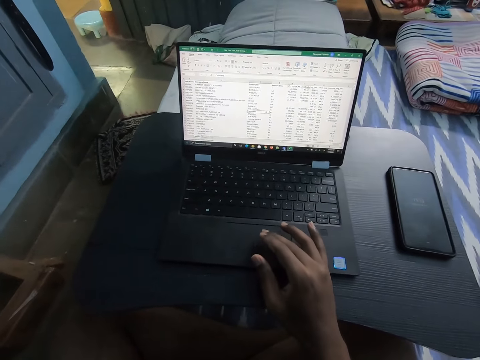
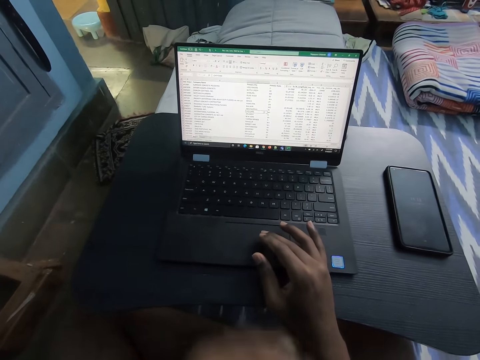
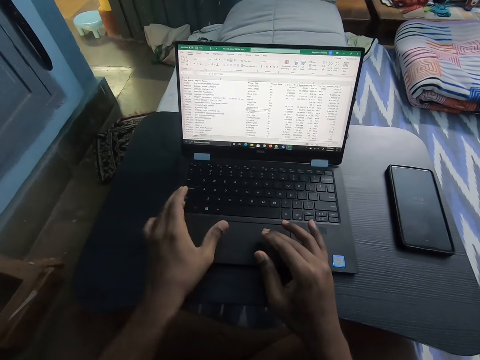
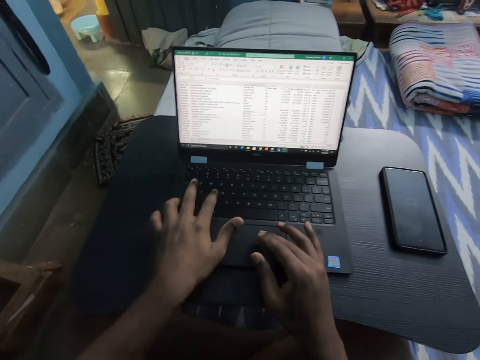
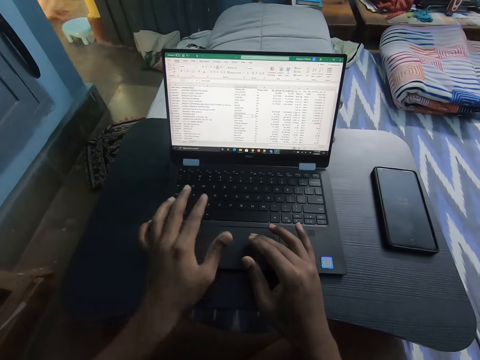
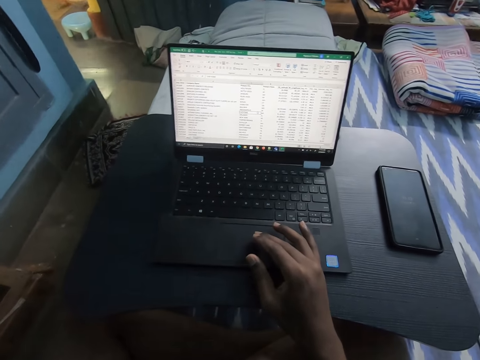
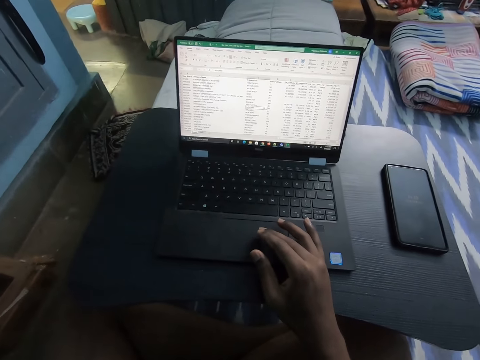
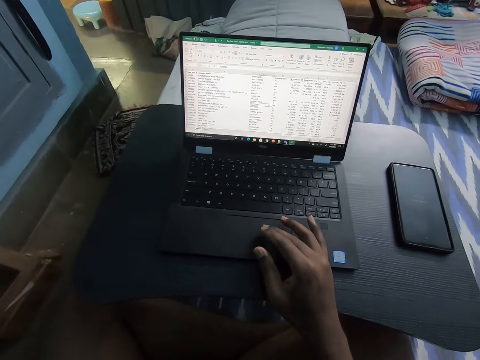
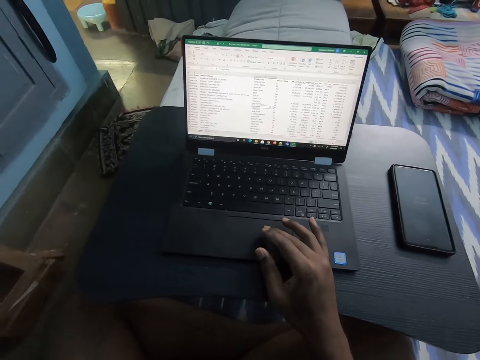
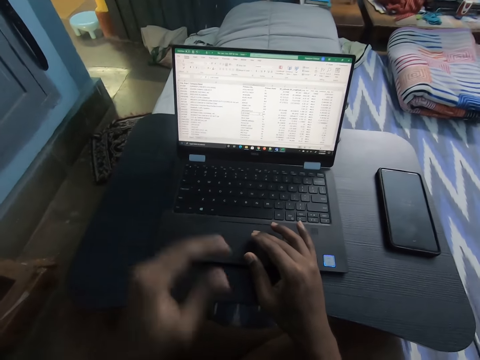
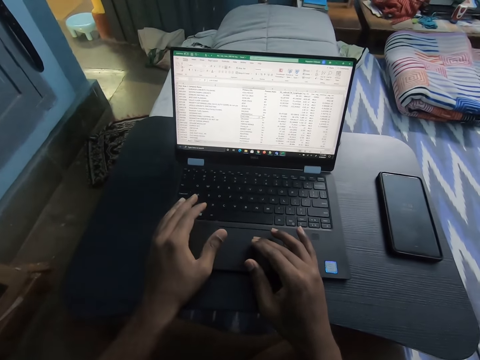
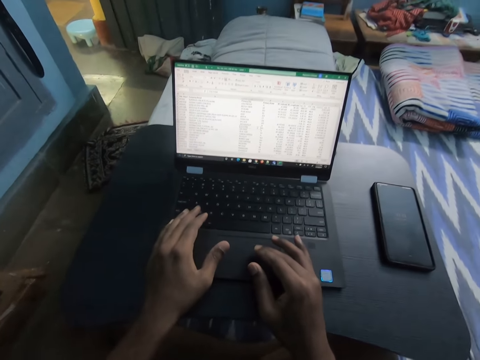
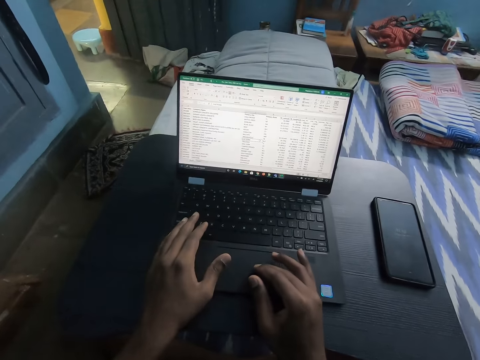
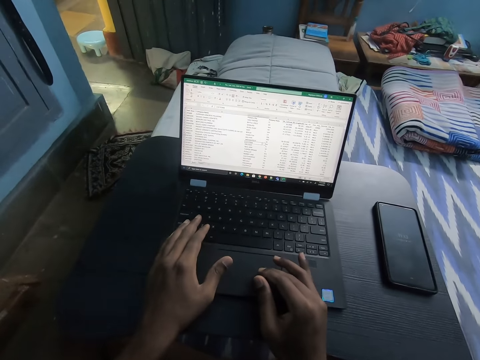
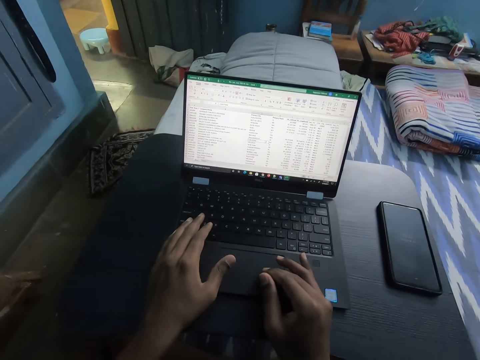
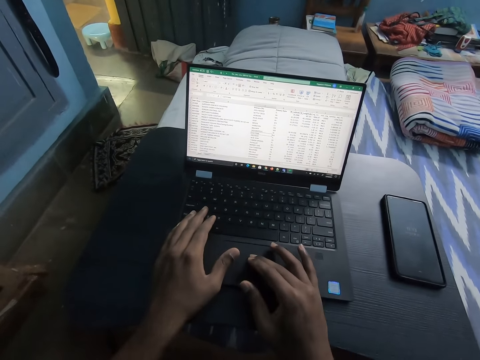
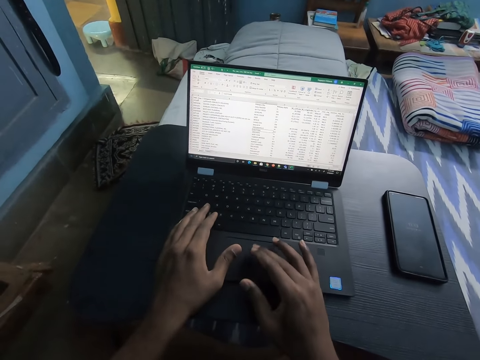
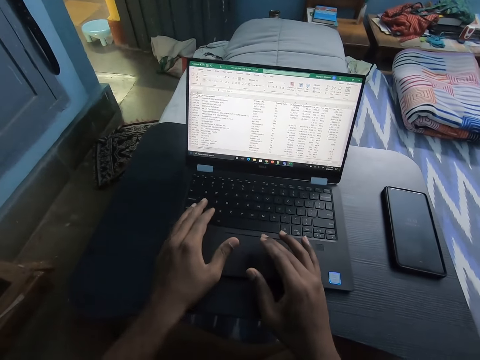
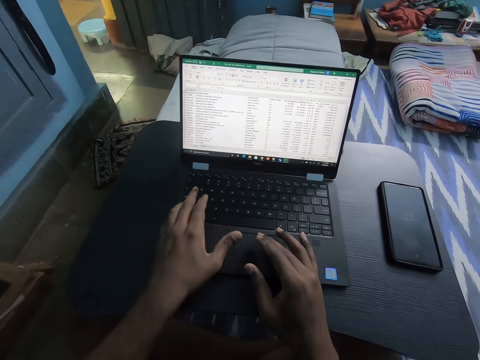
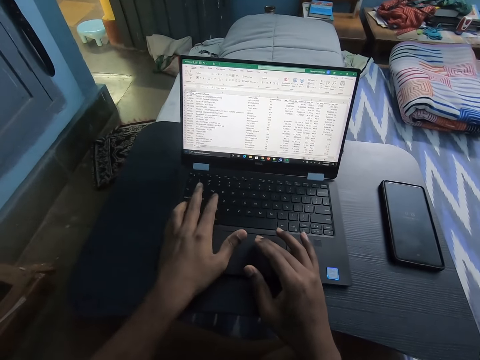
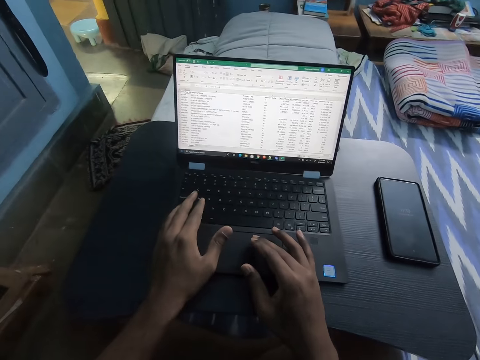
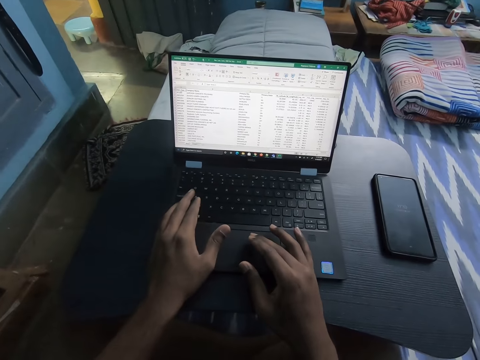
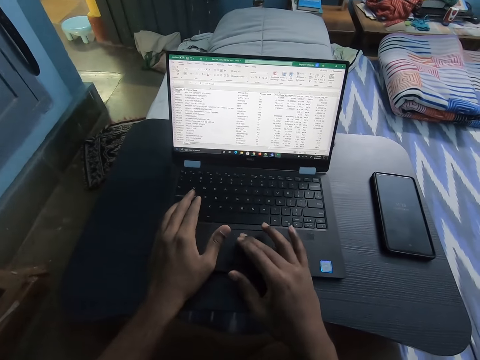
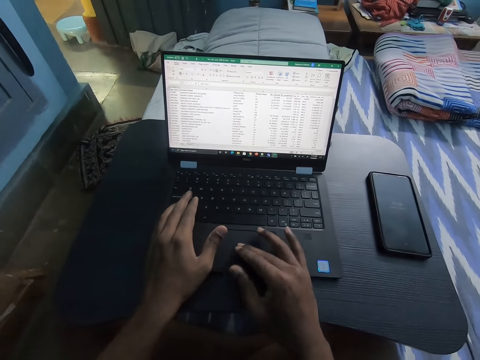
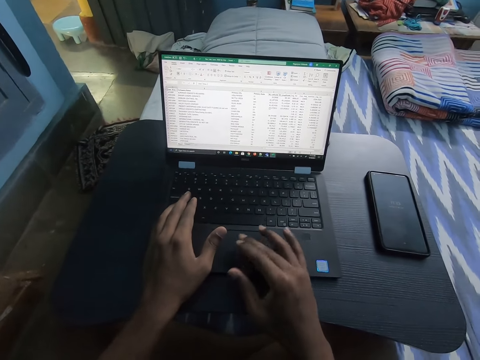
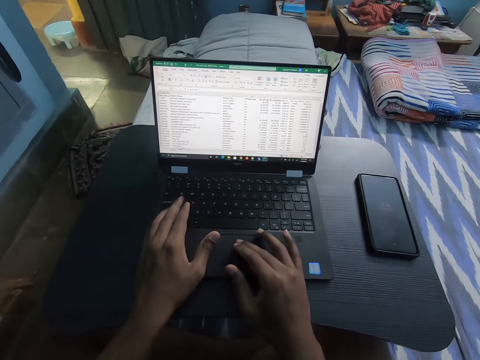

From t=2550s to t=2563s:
The camera wearer operates the laptop with both hands. They touch something. They operate the laptop.

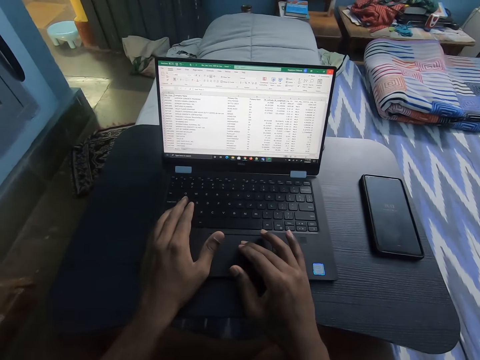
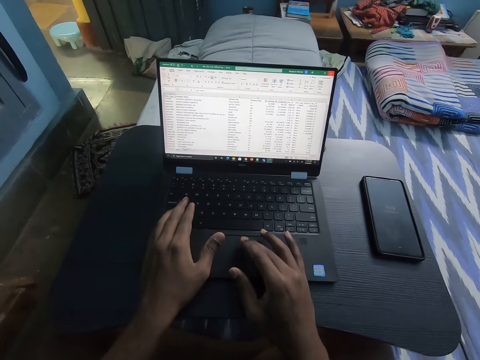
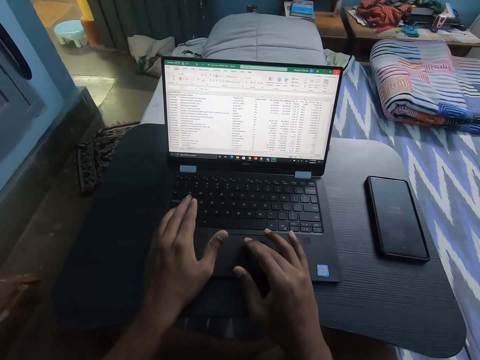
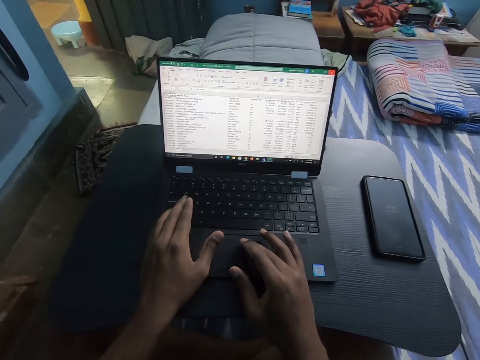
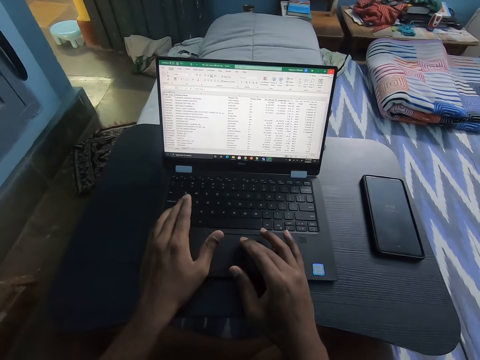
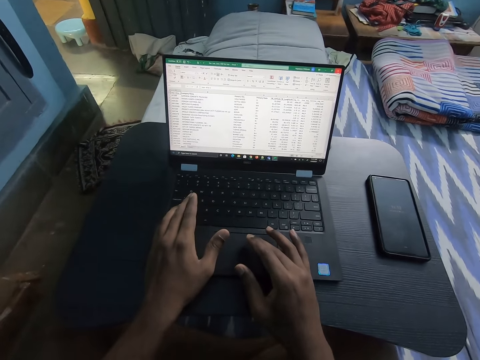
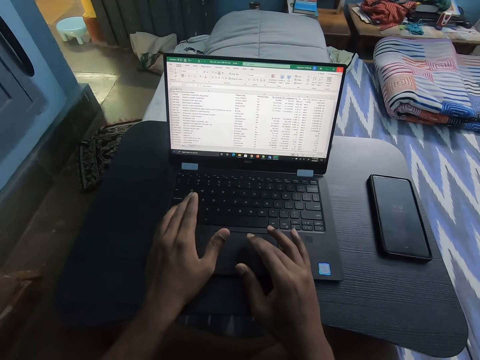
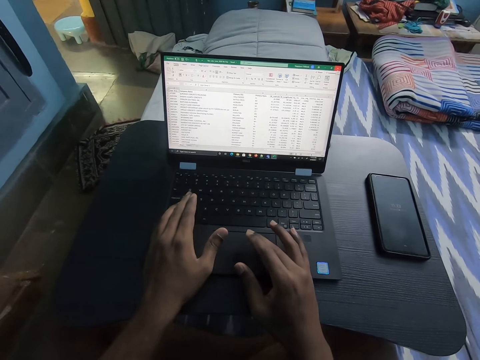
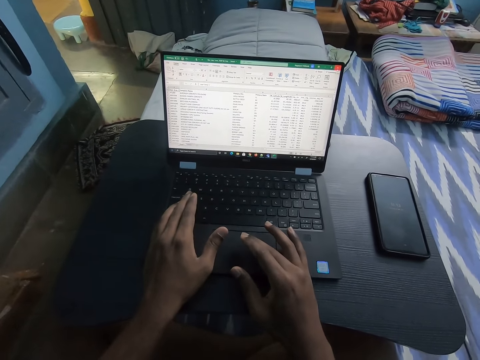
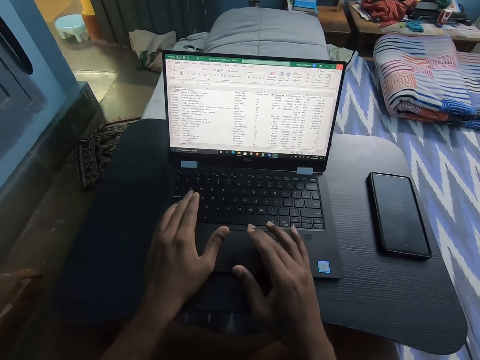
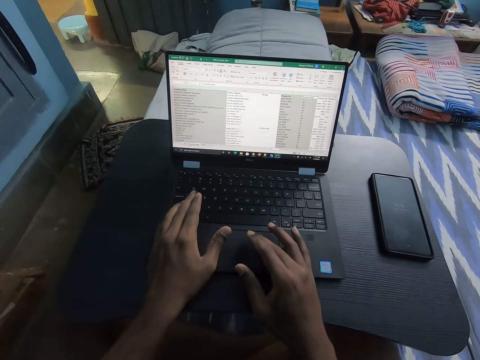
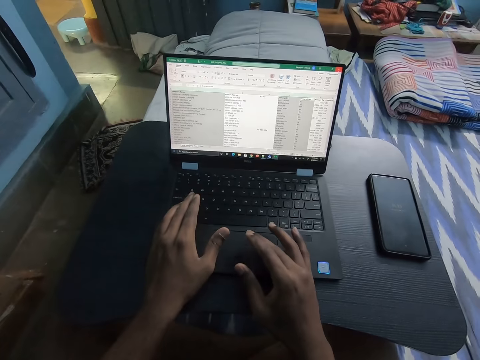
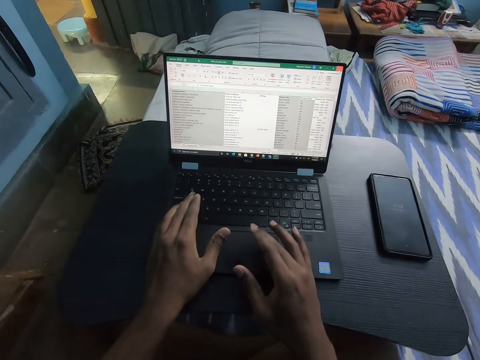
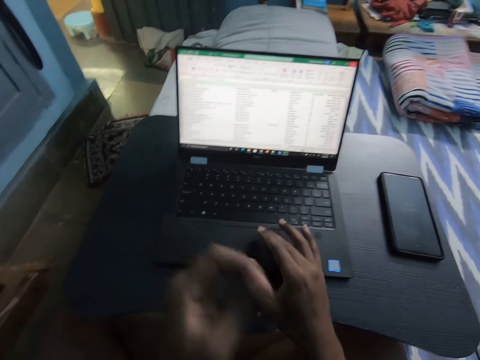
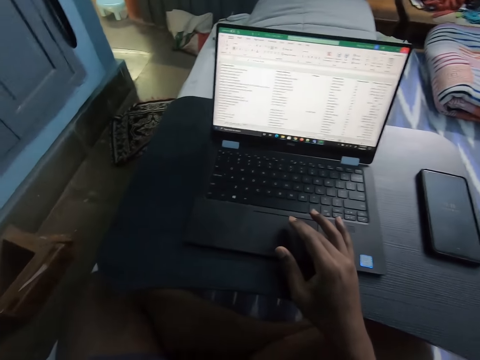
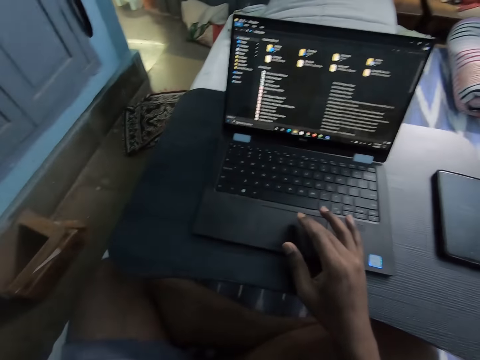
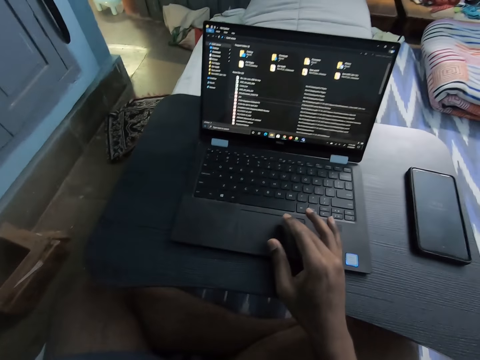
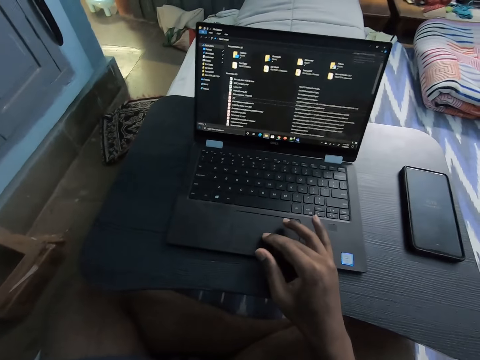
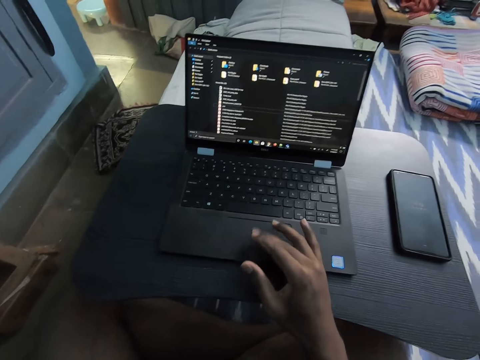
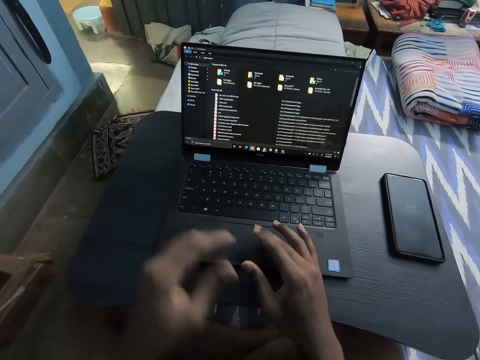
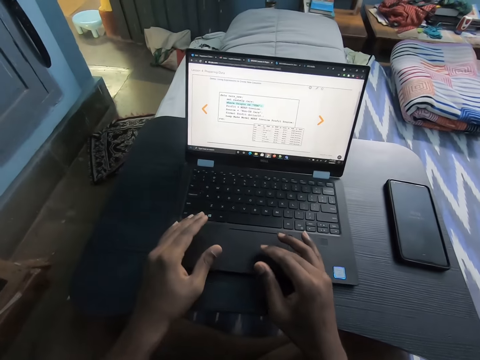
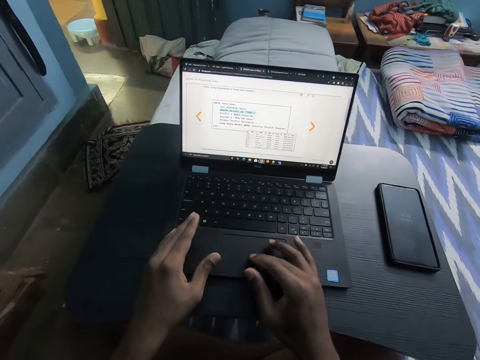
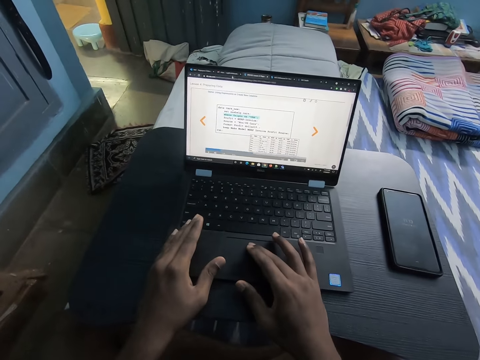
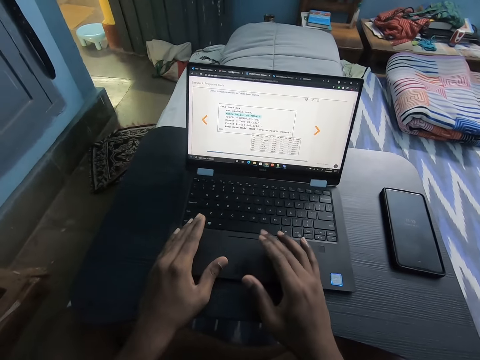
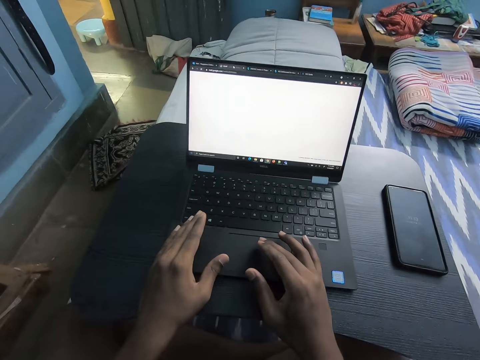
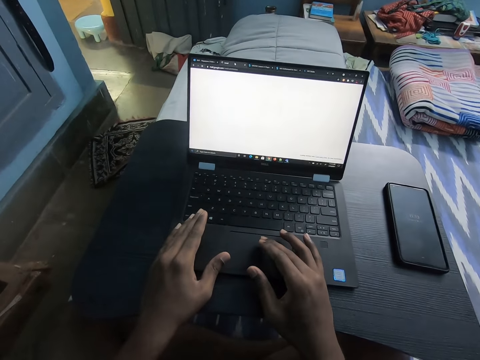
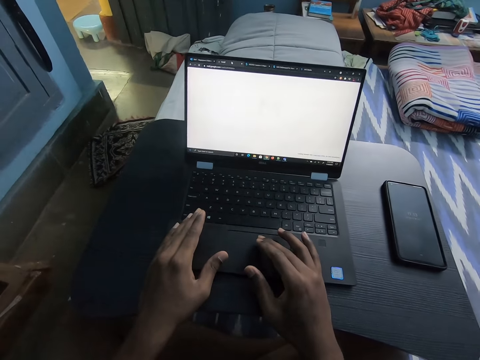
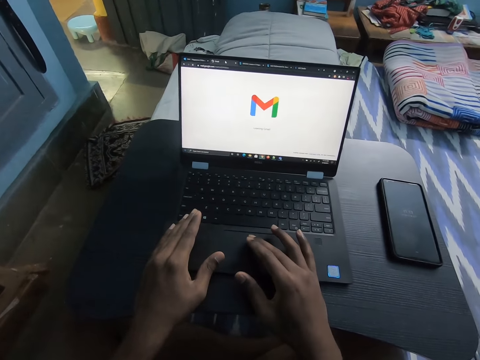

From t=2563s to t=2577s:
The camera wearer touches something. They operate their laptop.
